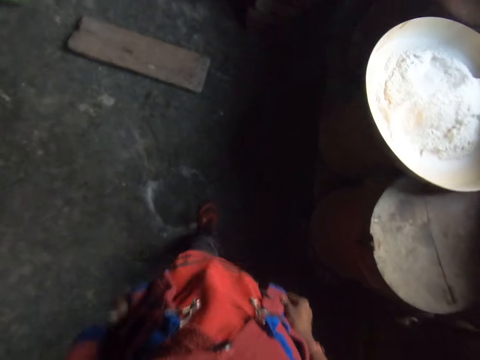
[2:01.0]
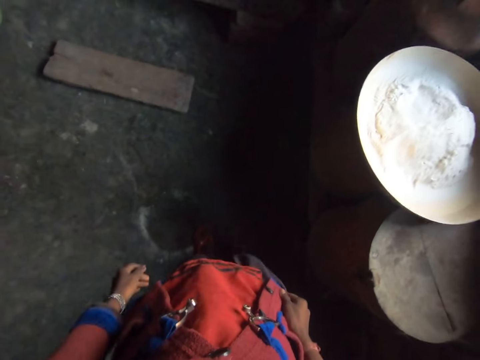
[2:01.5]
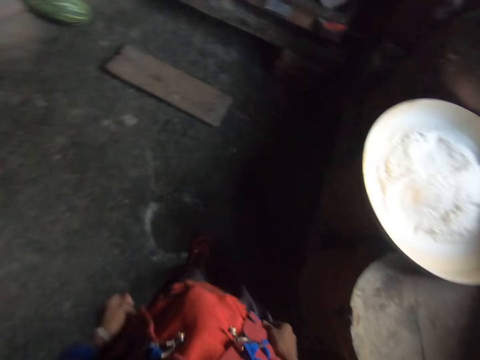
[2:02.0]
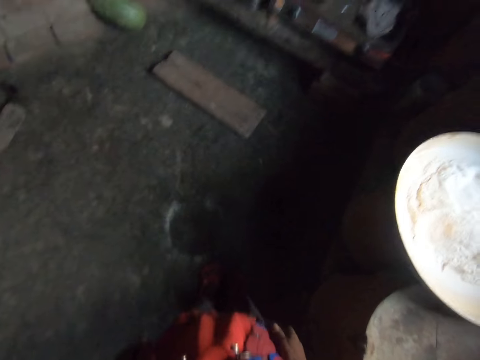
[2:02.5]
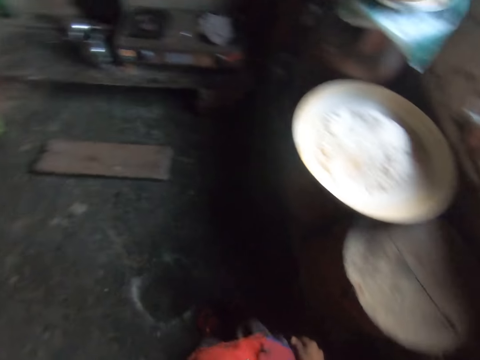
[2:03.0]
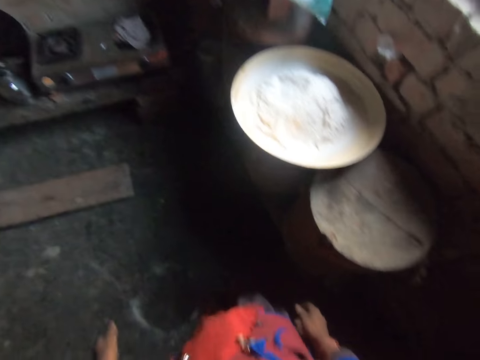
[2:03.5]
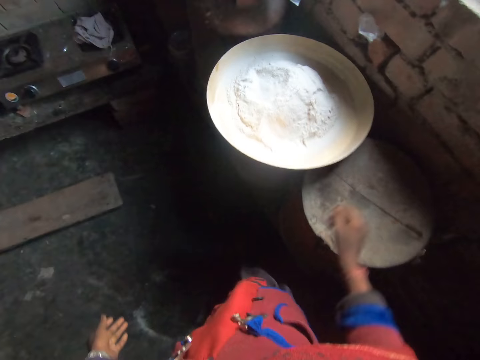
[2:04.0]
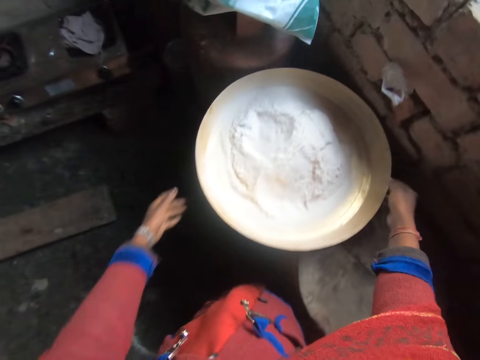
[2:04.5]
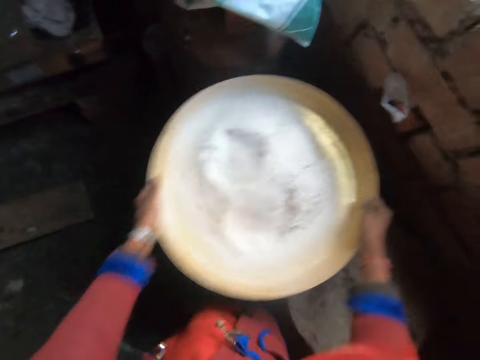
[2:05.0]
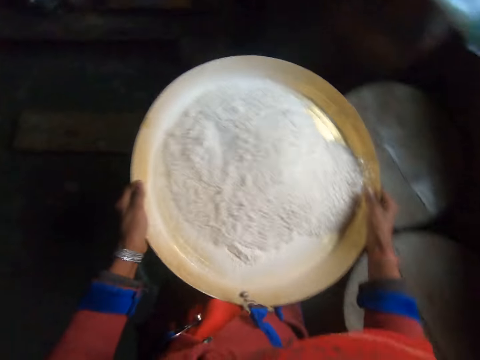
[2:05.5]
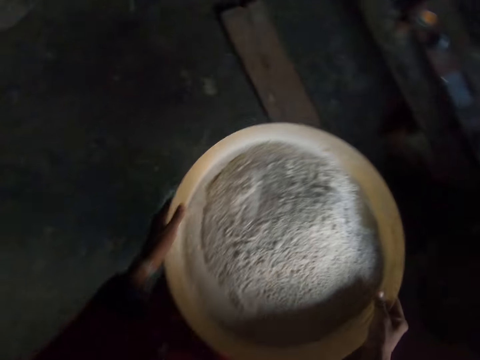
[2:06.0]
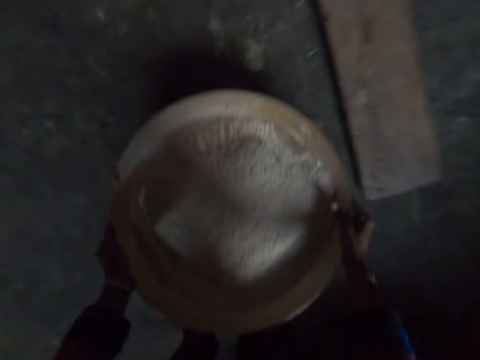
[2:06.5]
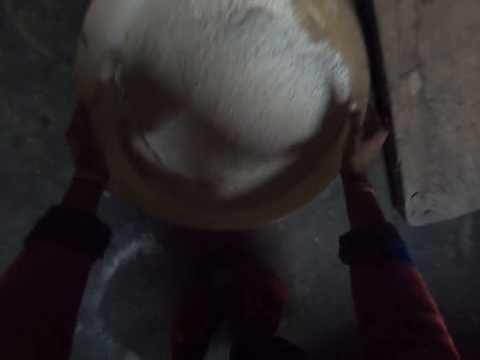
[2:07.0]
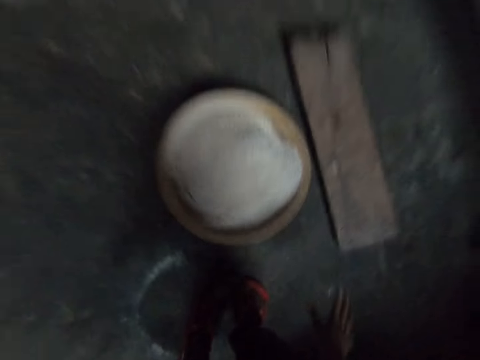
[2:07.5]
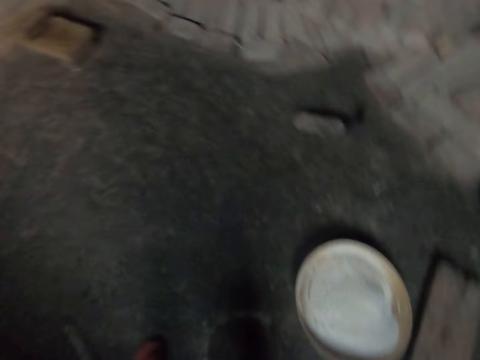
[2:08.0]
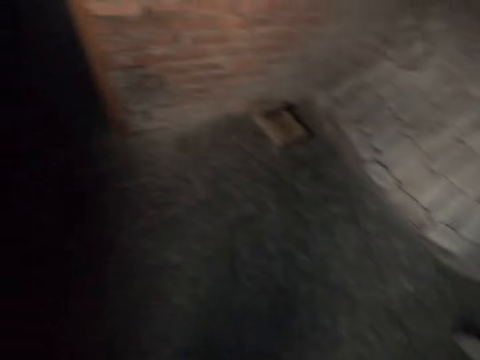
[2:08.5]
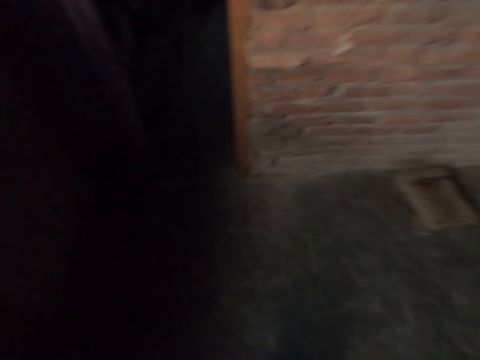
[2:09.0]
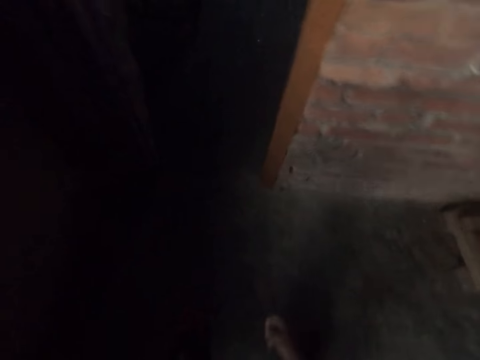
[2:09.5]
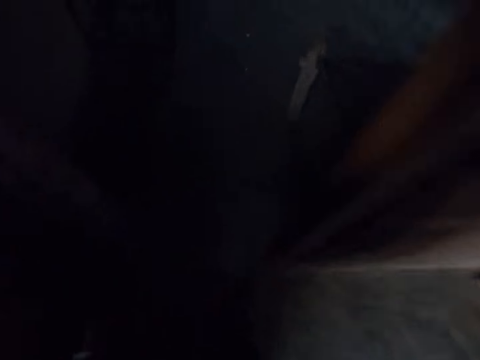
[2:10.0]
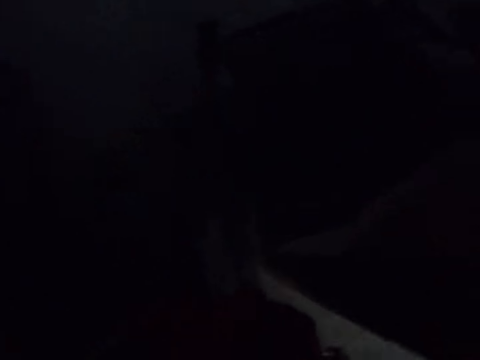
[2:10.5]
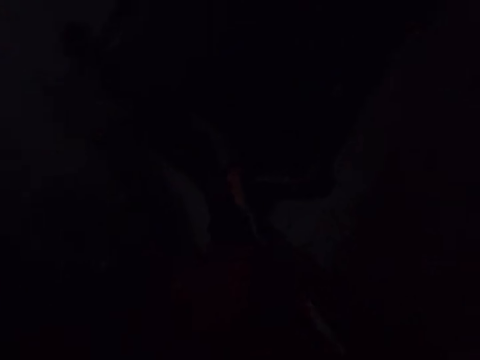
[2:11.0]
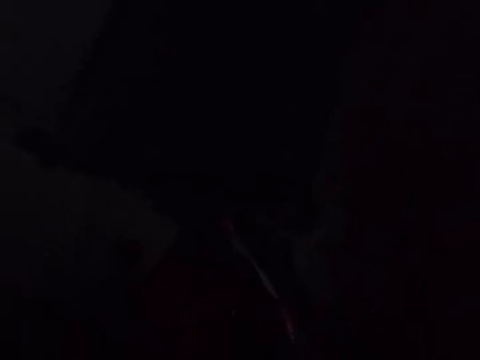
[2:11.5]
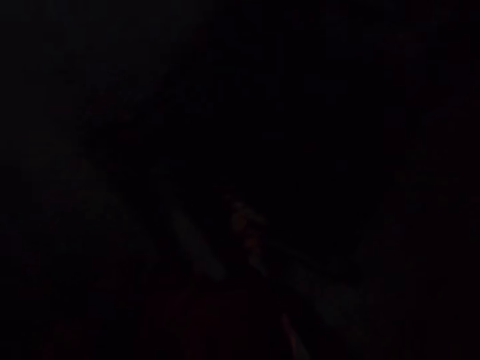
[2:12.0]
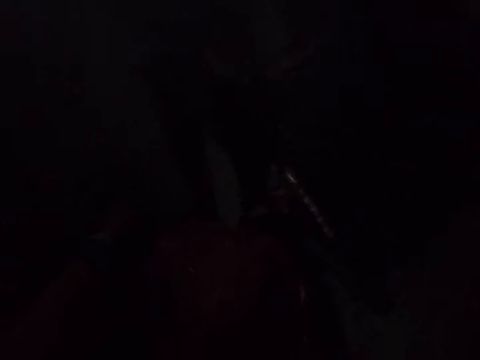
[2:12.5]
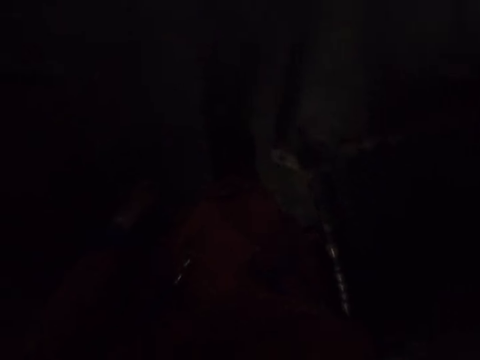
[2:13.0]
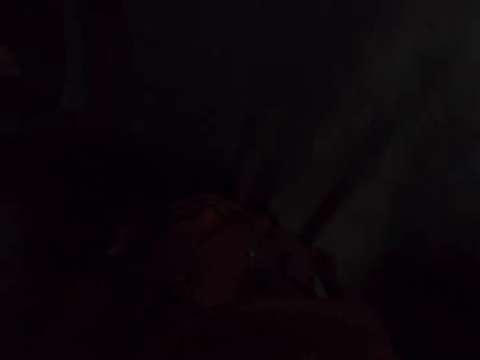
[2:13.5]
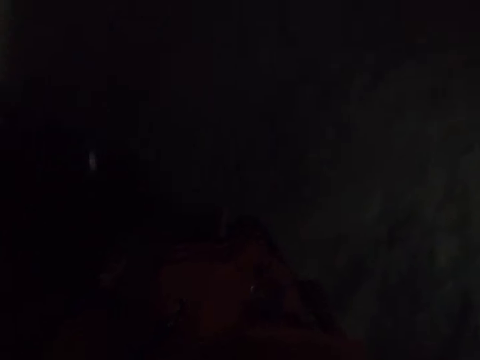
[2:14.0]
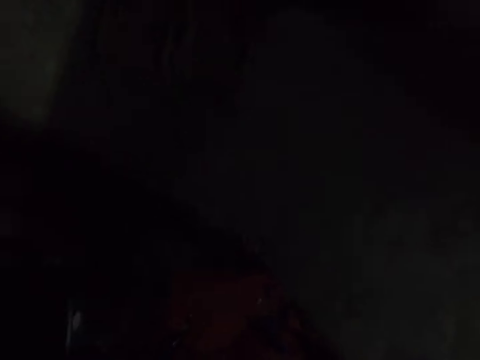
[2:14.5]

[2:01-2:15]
The camera wearer stands. They look around and look at the flour. They carry the flour and pick up a bowl of wheat flour. They shake the flour and put the flour on the floor. They turn and walk around.

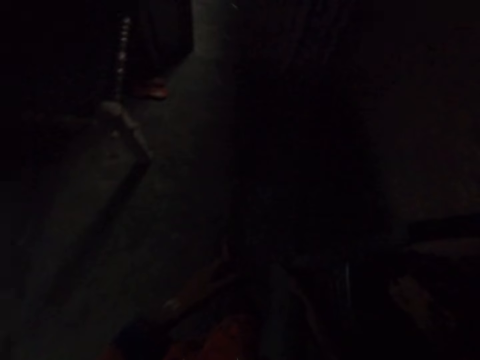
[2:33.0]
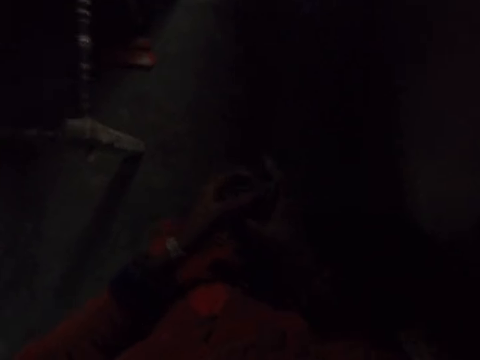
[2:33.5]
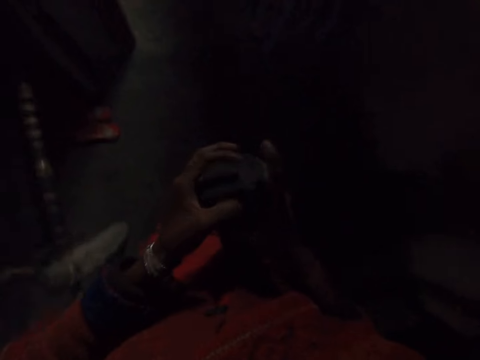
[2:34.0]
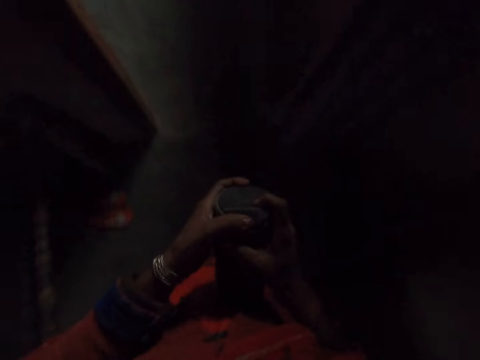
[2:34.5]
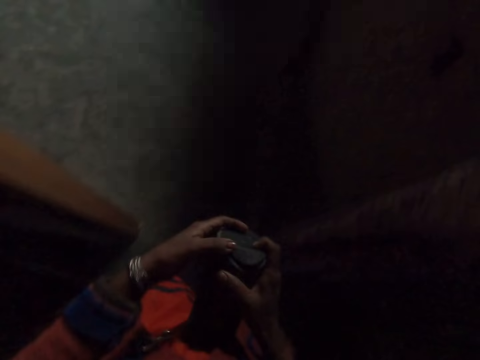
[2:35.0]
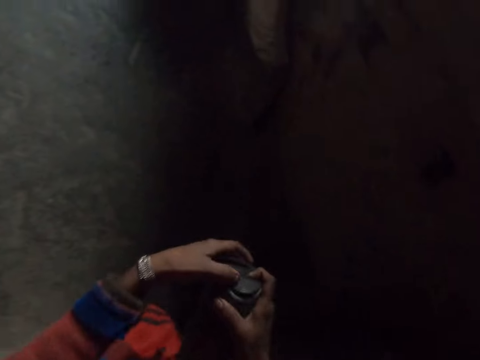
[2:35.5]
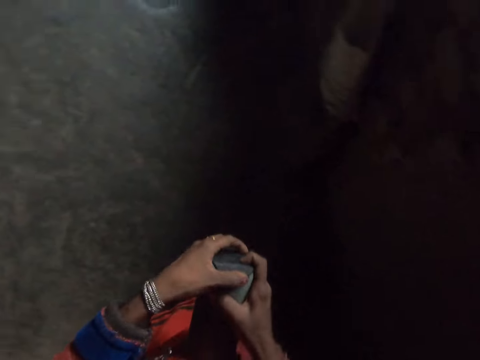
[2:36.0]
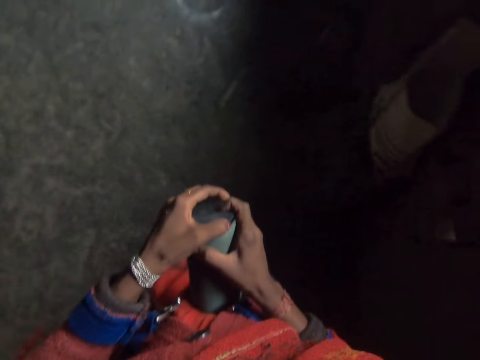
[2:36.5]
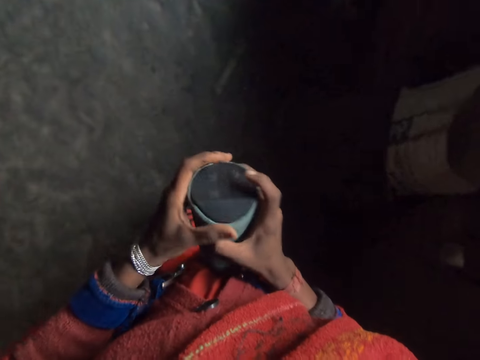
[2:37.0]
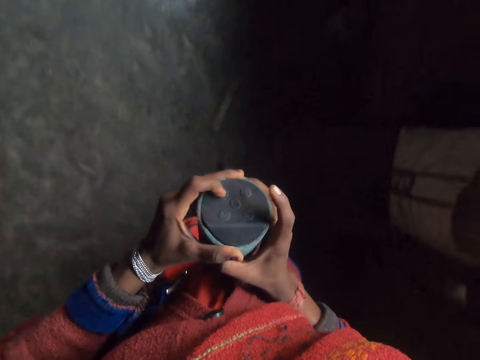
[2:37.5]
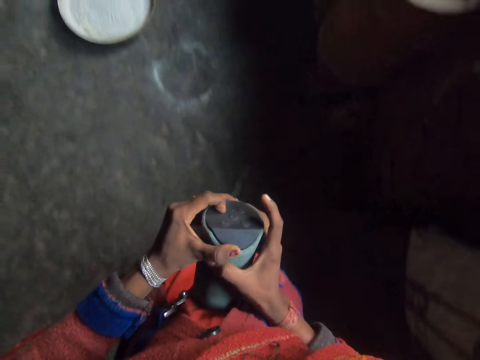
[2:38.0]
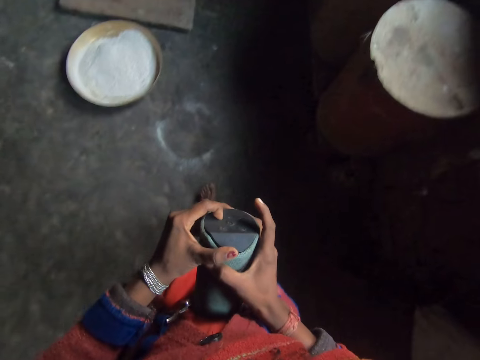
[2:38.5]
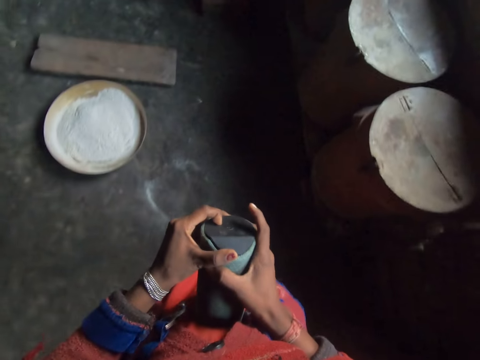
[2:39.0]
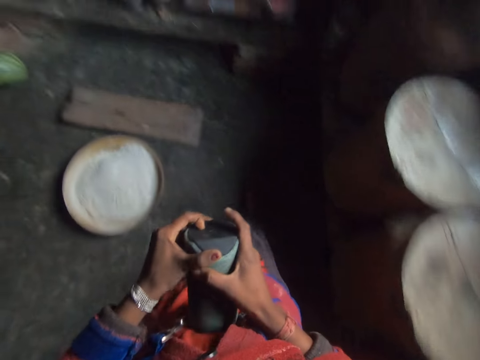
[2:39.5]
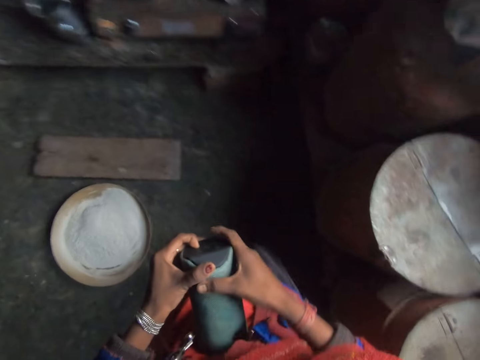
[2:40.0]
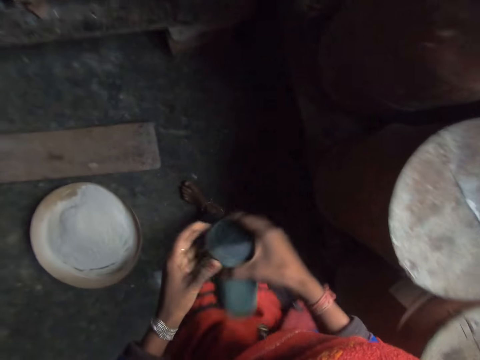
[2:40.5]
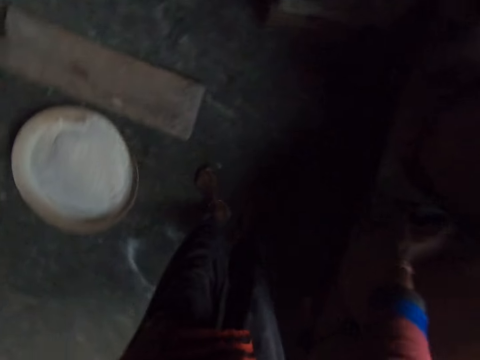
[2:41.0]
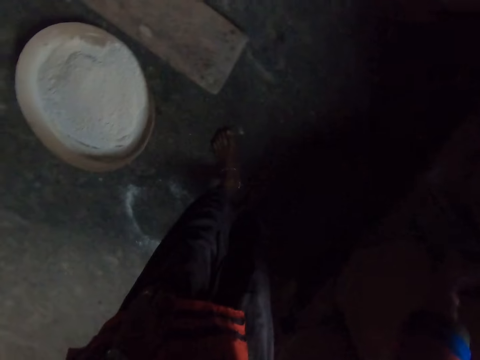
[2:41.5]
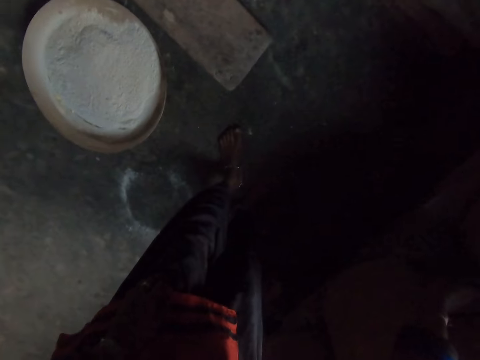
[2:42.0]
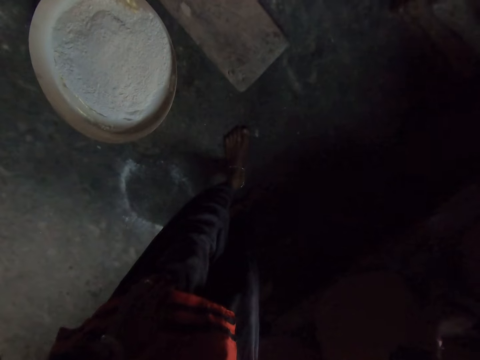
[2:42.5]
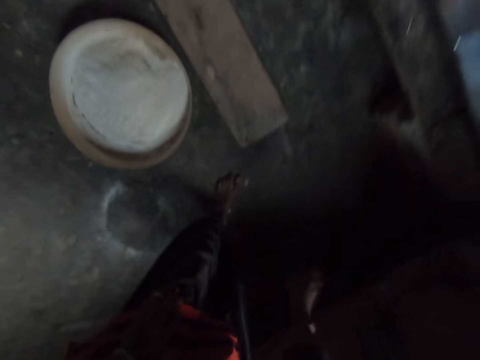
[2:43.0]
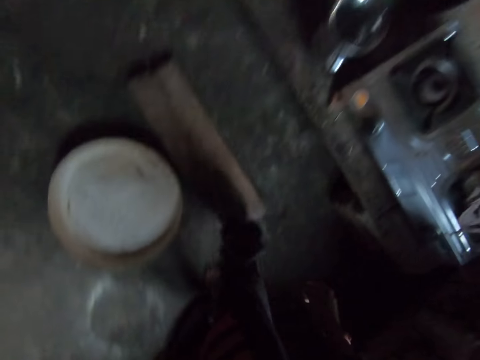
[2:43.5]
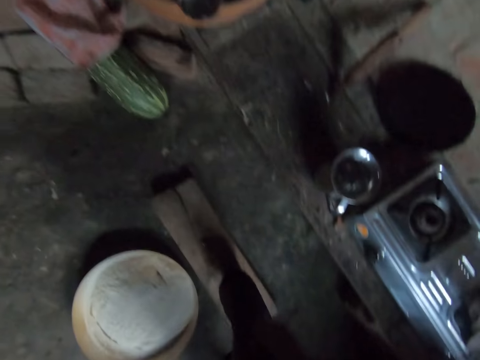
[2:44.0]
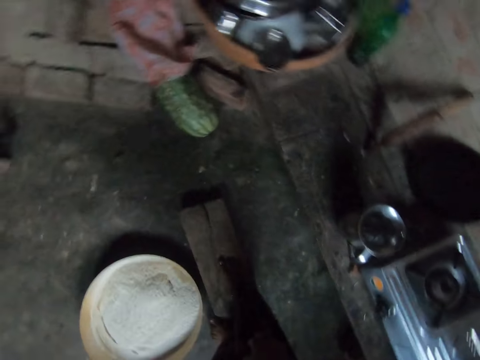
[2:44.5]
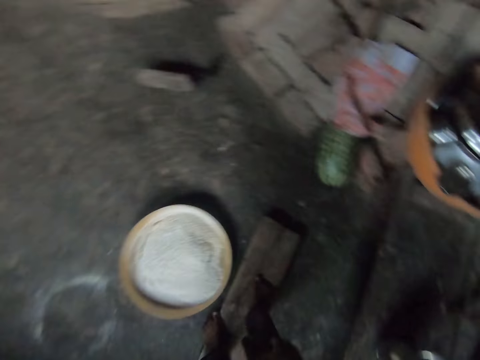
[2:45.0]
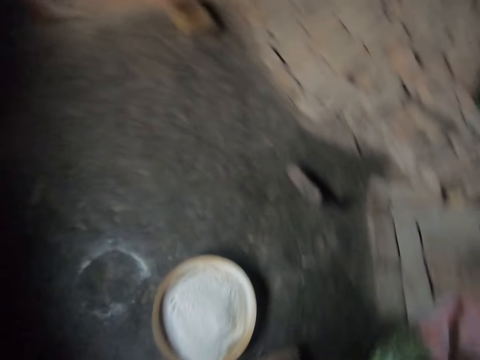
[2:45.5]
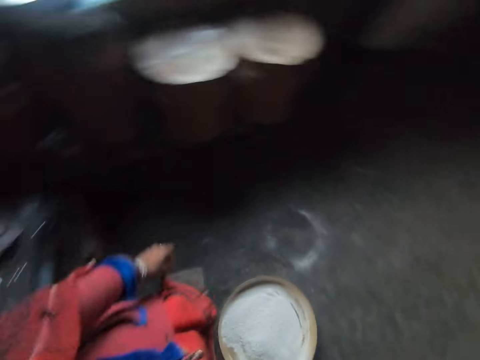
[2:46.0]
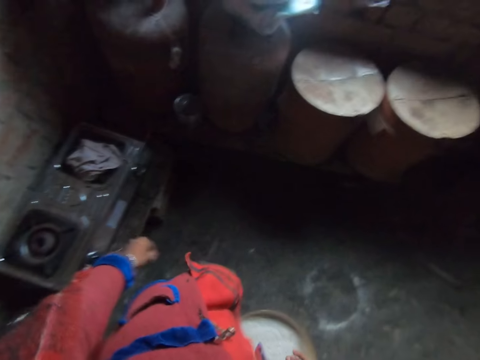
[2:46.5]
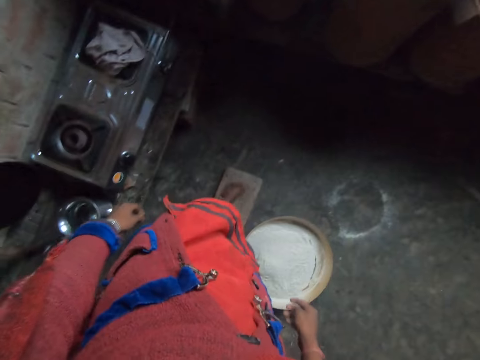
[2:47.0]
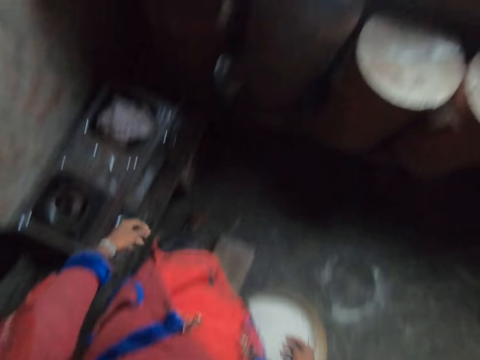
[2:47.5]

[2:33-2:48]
The camera wearer carries a Bluetooth speaker. They hold a container and walk. They press the button and put down the Bluetooth. They walk and move around.
